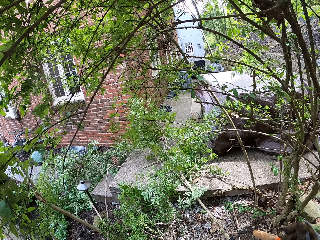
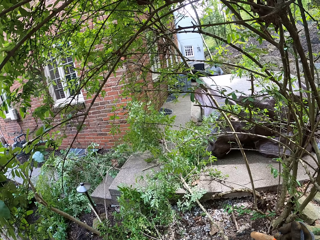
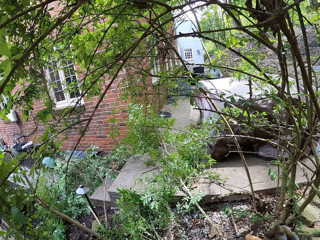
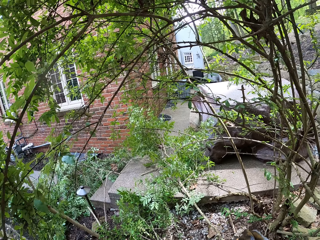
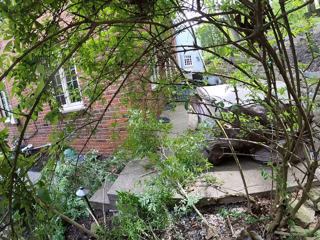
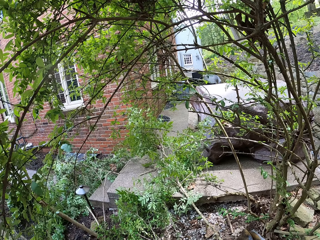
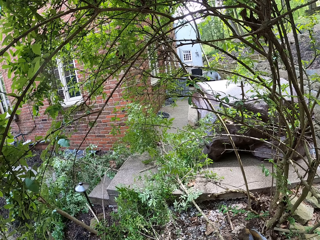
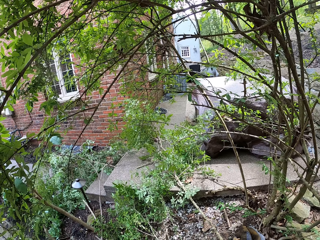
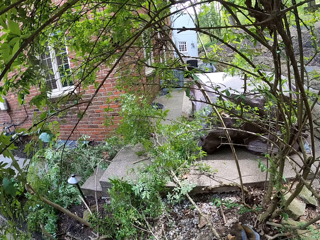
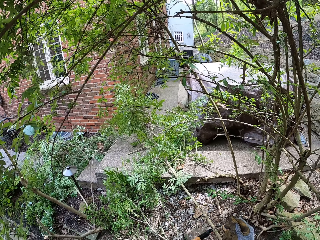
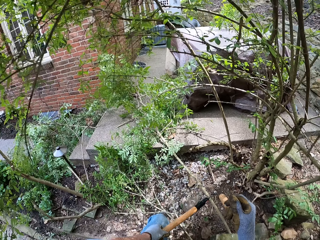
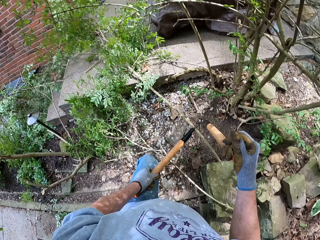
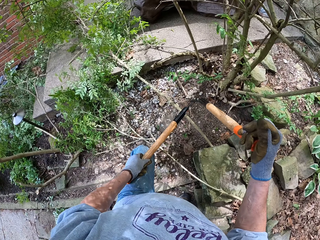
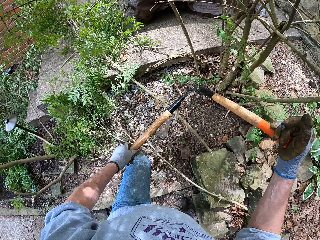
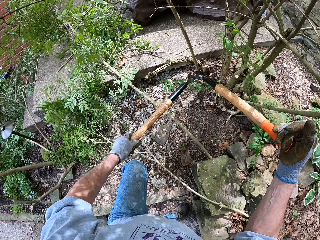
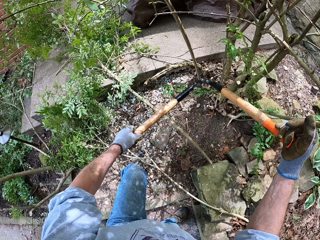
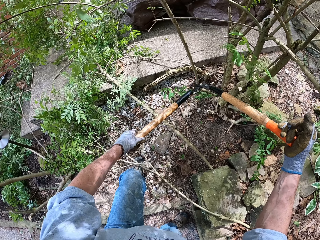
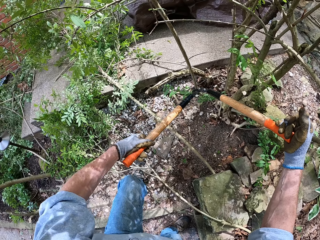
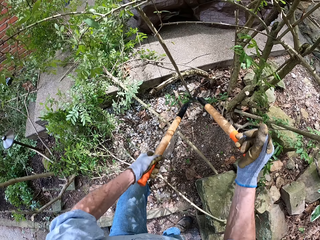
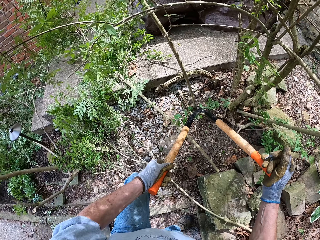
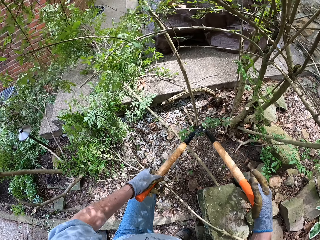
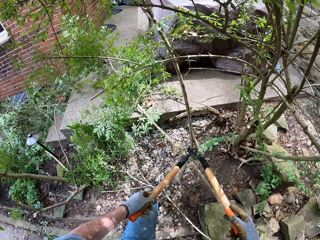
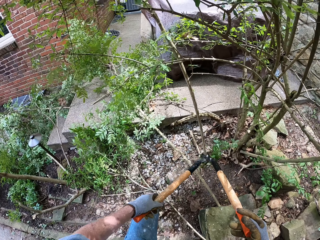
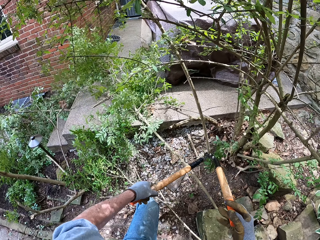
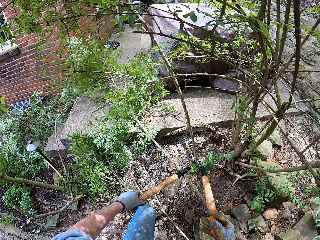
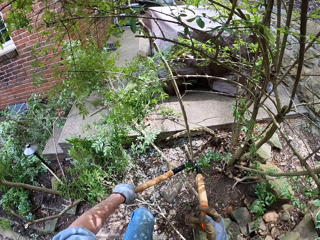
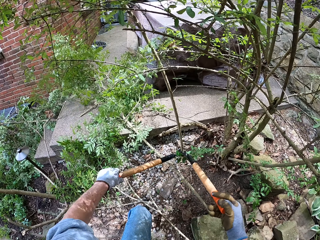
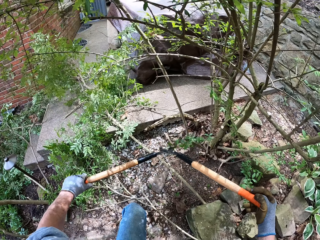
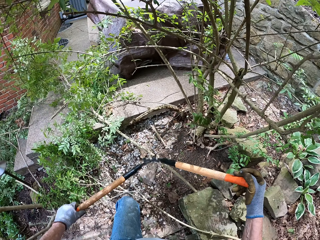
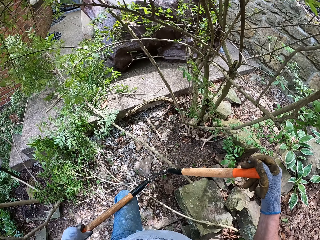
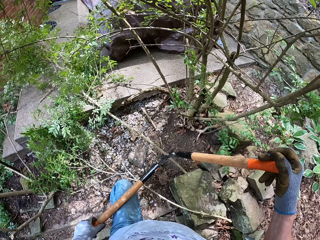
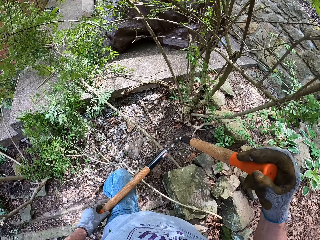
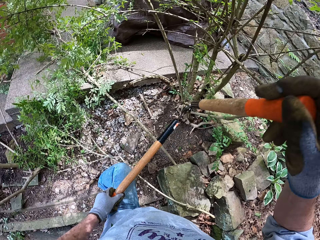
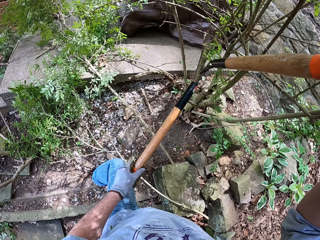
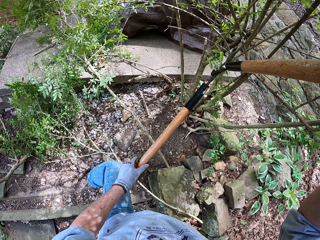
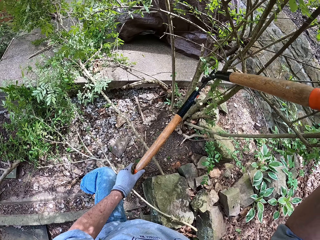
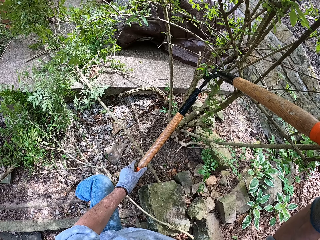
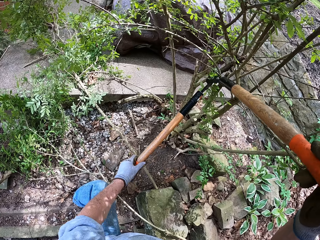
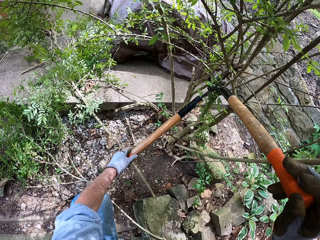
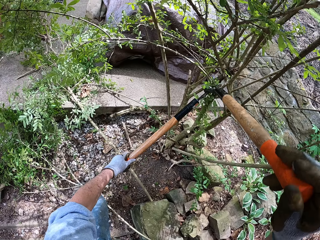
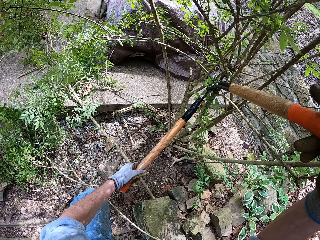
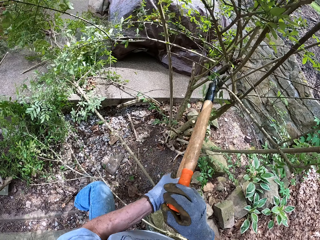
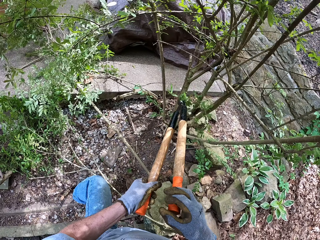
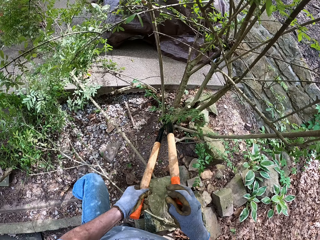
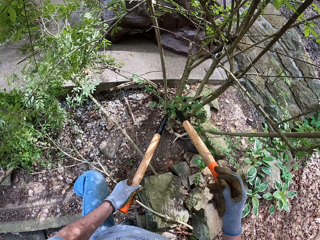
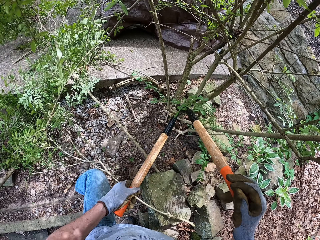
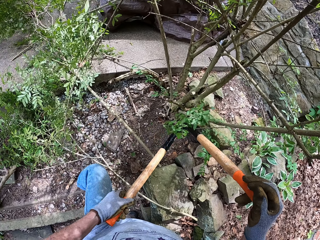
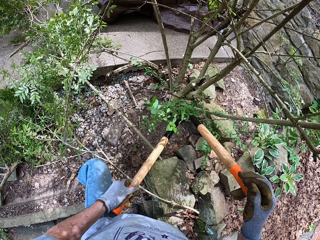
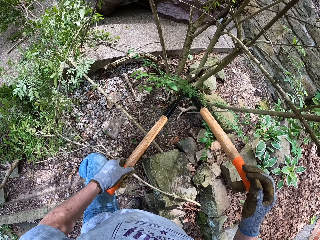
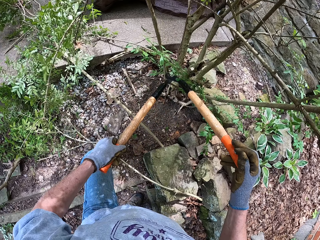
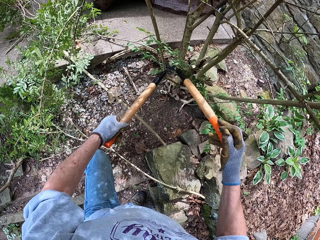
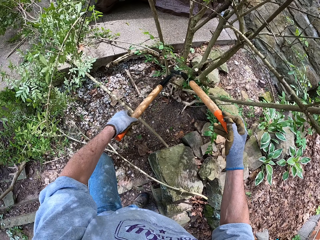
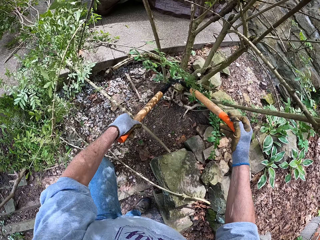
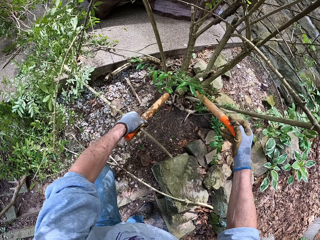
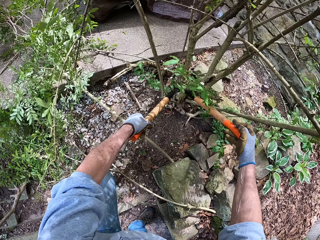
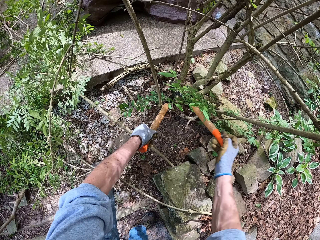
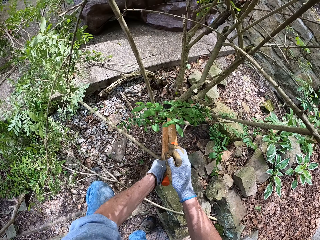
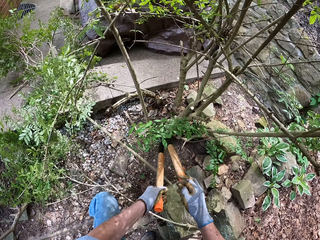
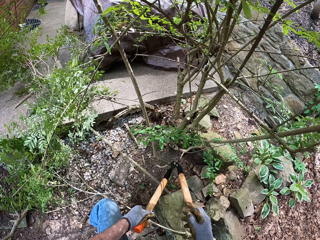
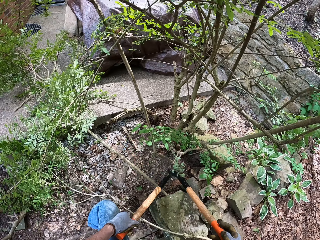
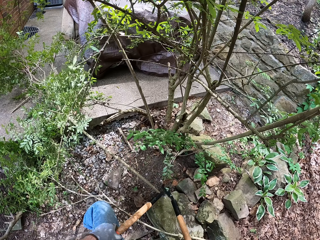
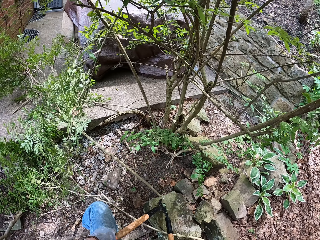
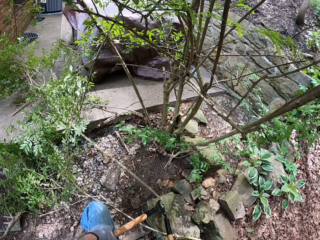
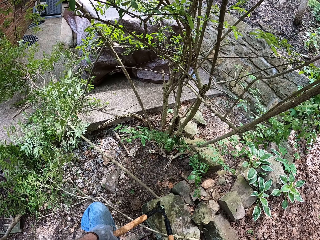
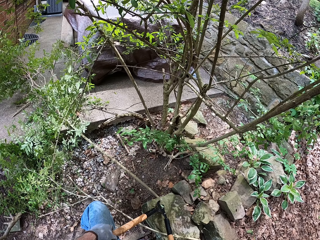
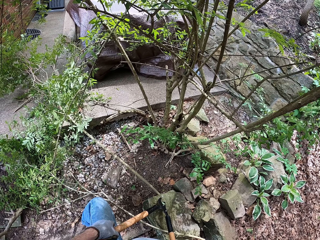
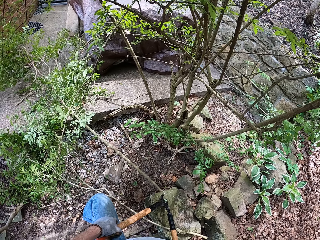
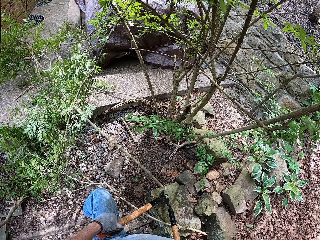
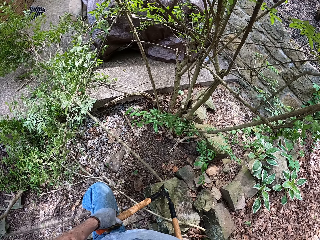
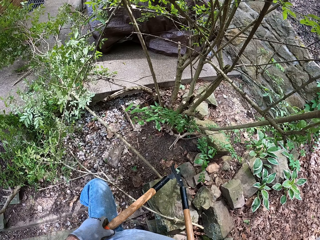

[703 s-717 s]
The camera wearer cuts another branch with the lopper. They cut another branch with the lopper repeatedly.

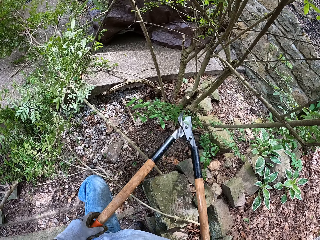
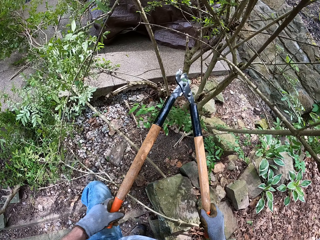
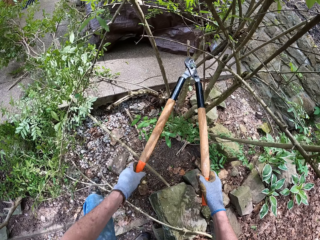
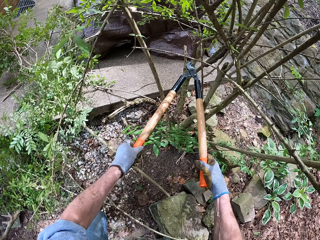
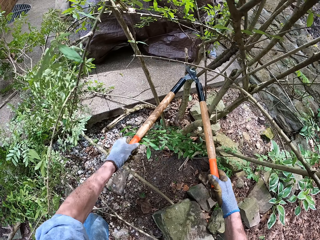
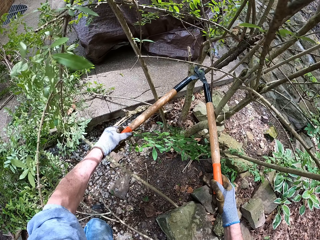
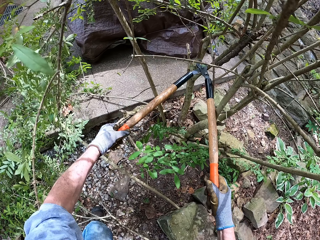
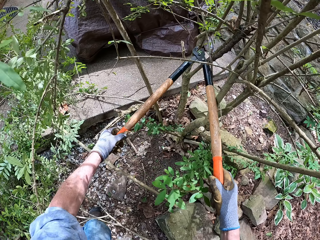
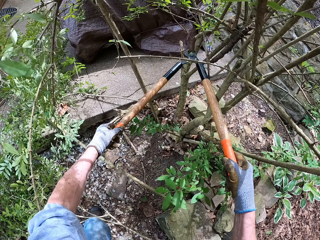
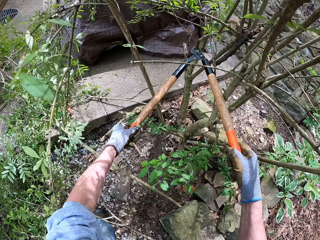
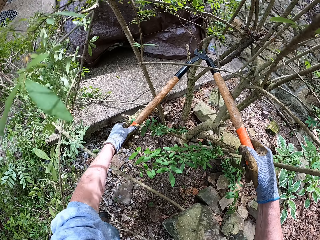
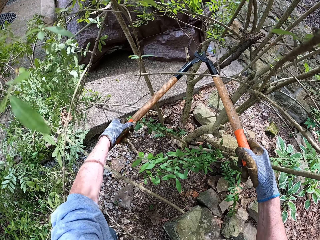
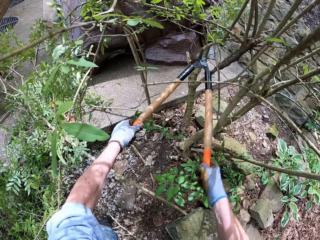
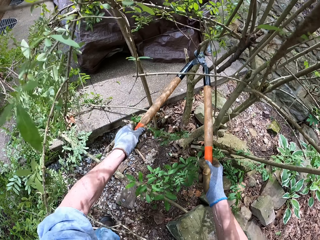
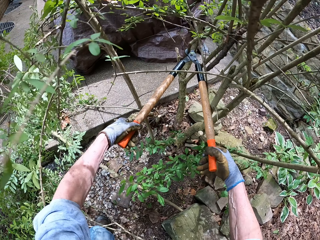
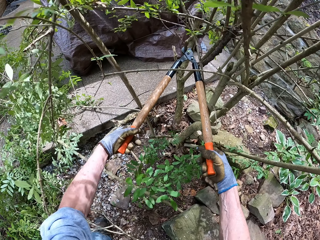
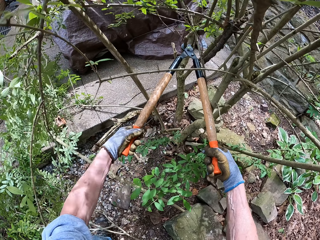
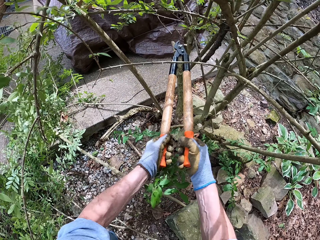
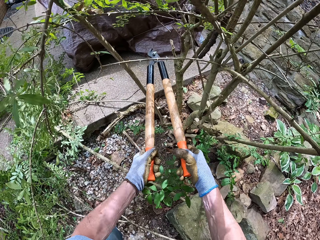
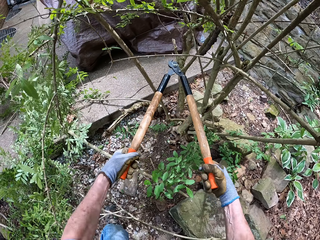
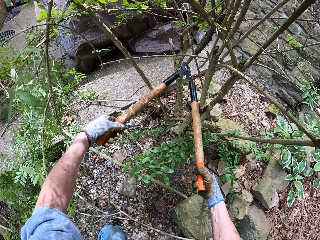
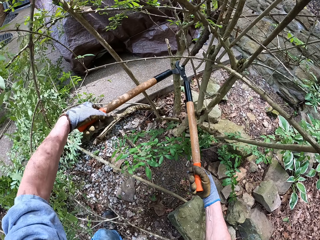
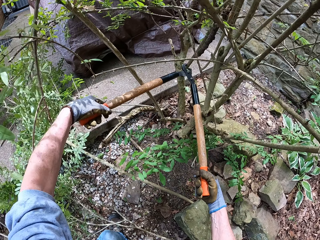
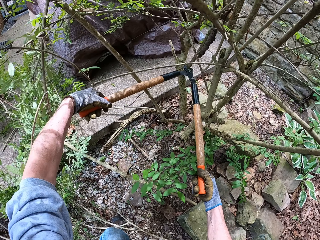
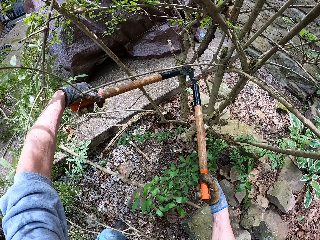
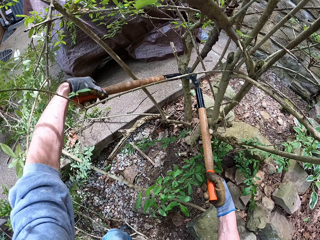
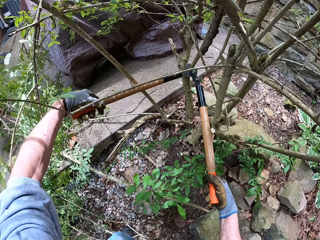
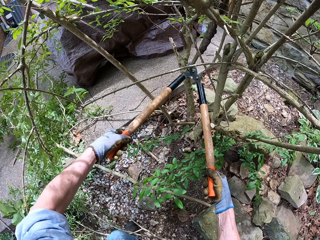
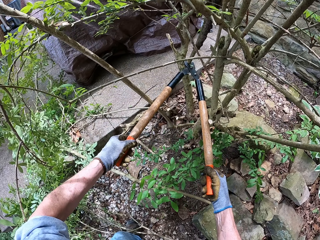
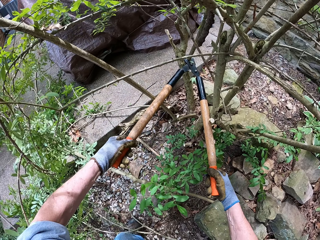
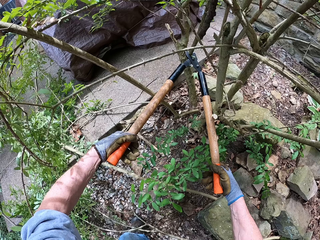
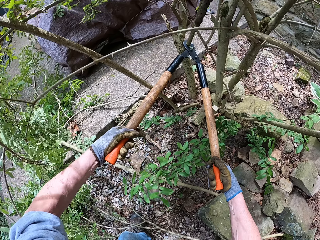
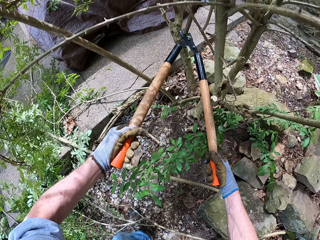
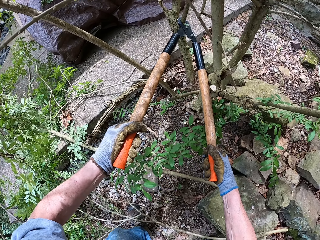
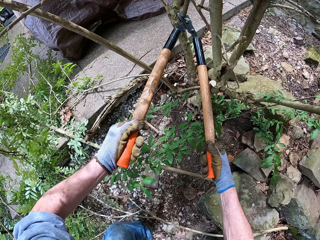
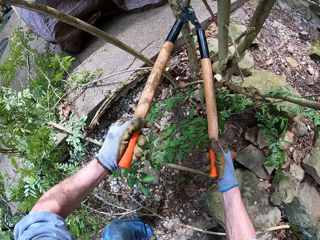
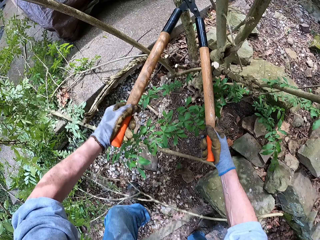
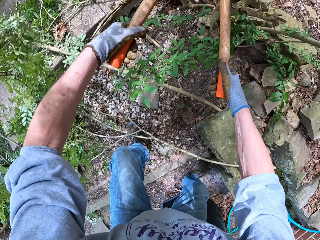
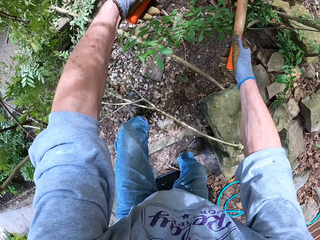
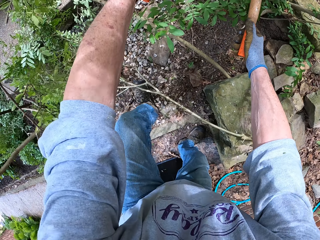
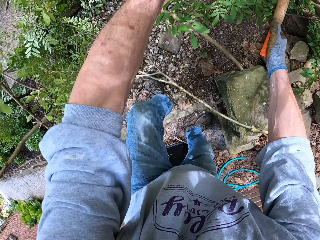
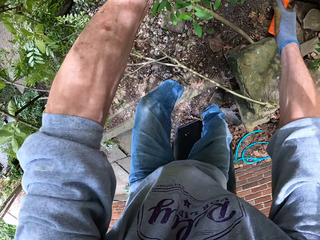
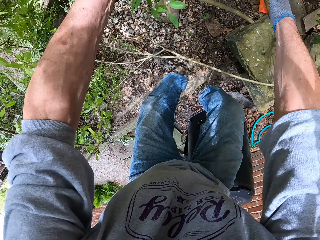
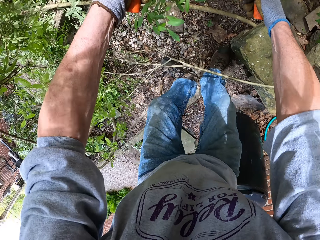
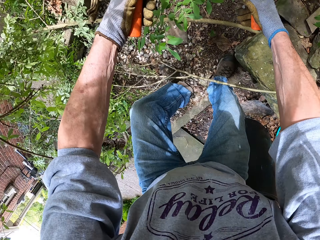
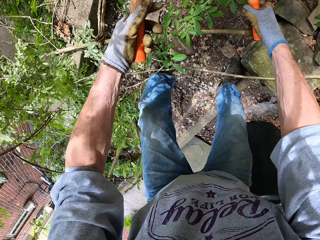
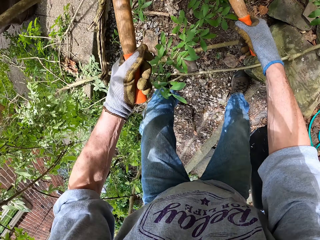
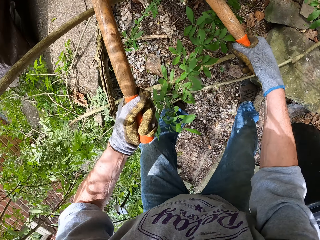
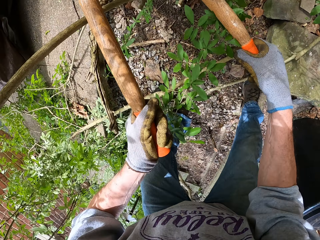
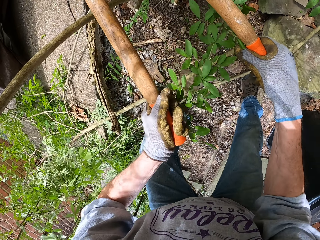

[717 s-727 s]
The camera wearer cuts another branch with the lopper. They cut another branch with the lopper again.
